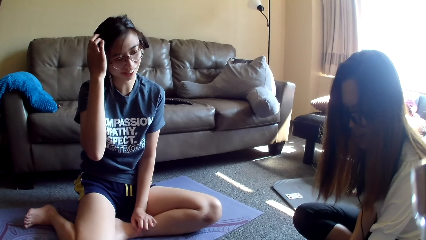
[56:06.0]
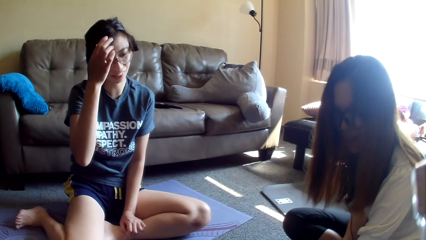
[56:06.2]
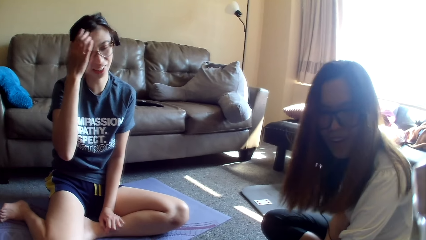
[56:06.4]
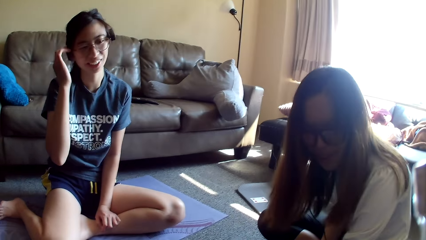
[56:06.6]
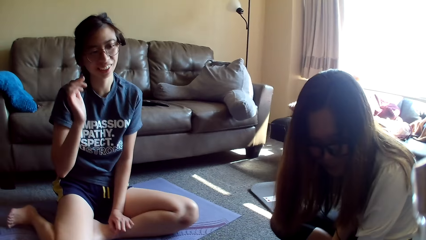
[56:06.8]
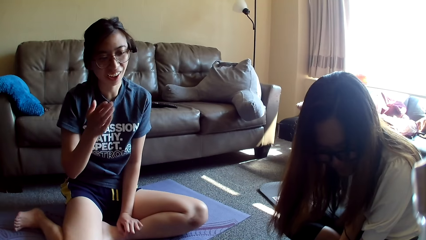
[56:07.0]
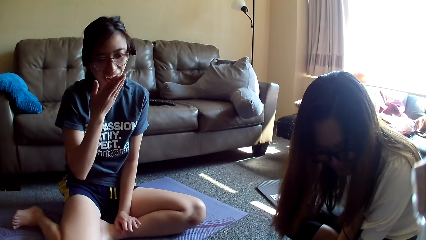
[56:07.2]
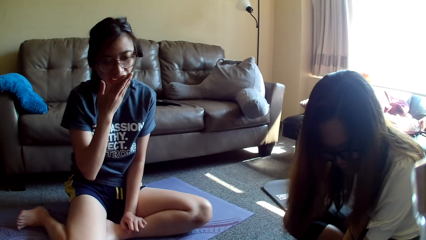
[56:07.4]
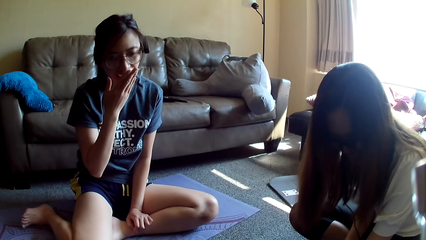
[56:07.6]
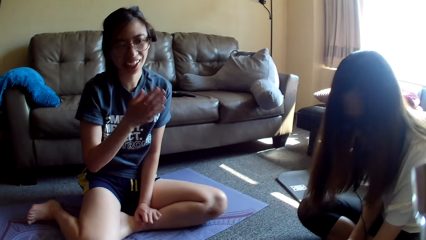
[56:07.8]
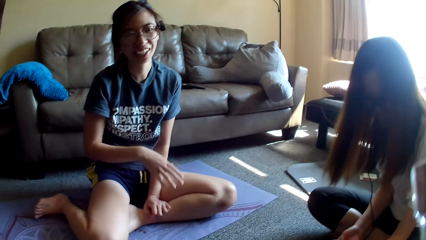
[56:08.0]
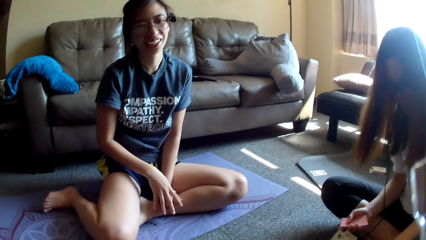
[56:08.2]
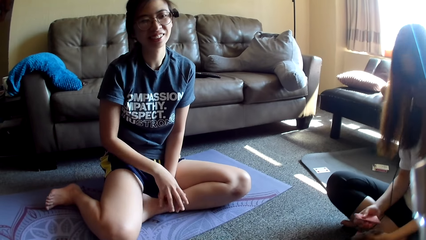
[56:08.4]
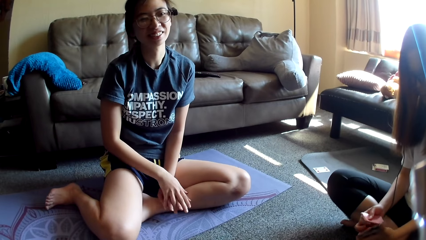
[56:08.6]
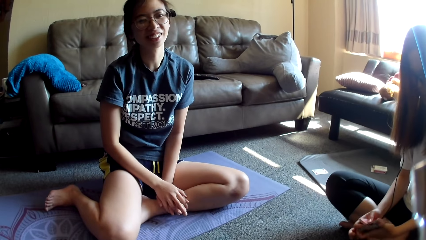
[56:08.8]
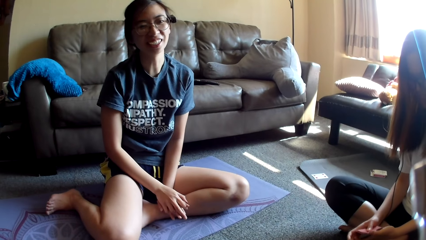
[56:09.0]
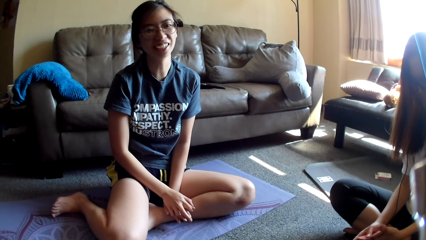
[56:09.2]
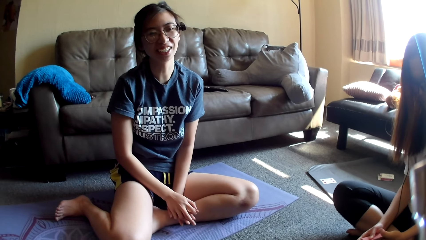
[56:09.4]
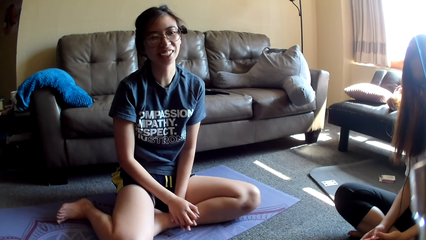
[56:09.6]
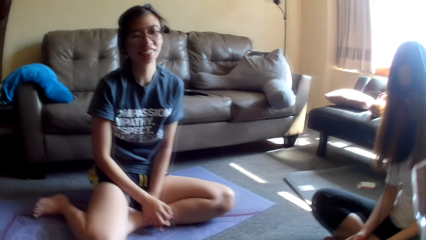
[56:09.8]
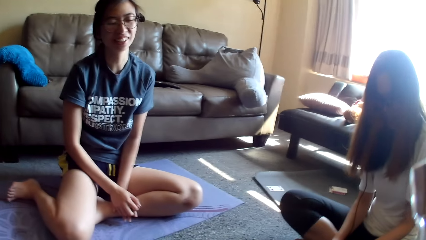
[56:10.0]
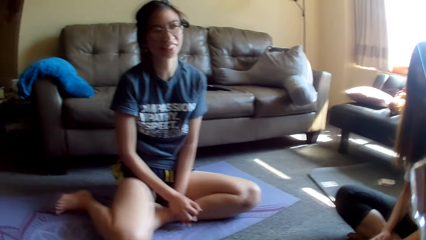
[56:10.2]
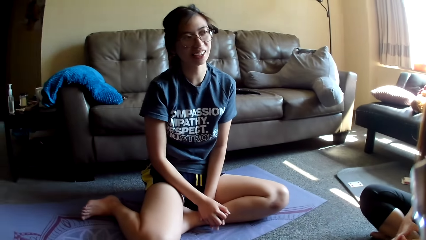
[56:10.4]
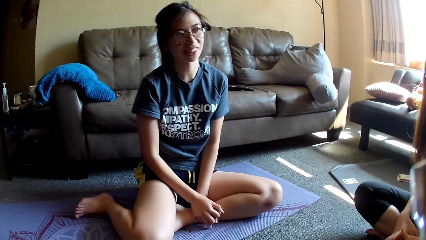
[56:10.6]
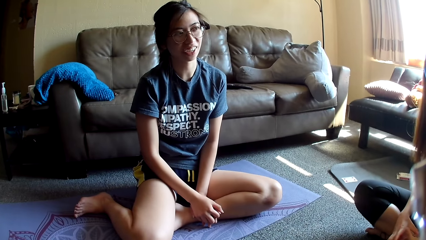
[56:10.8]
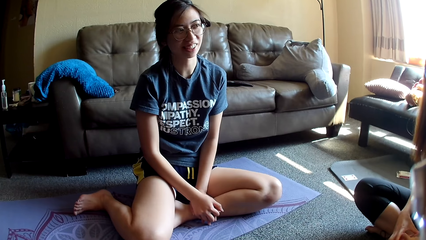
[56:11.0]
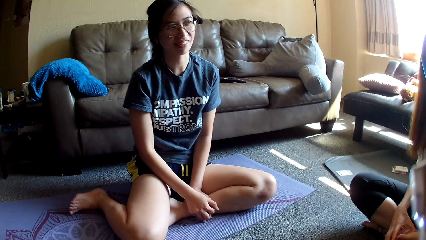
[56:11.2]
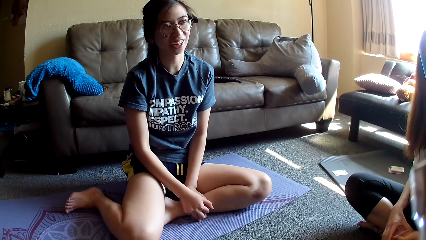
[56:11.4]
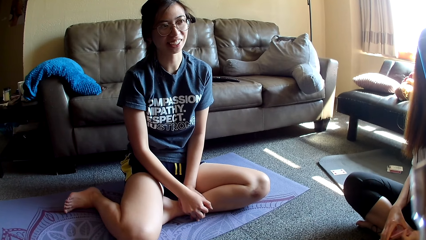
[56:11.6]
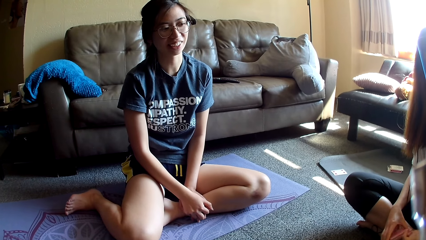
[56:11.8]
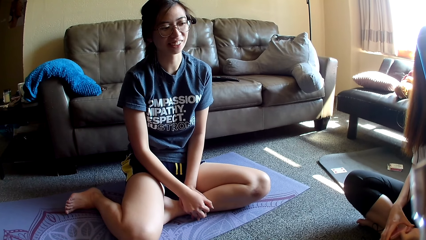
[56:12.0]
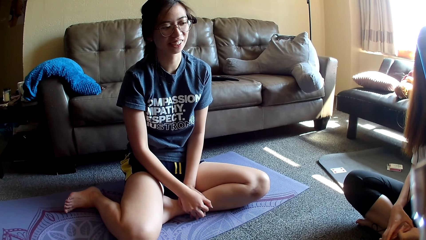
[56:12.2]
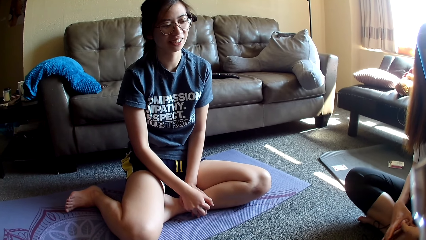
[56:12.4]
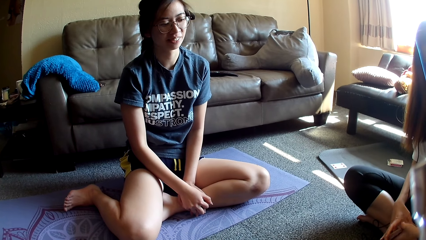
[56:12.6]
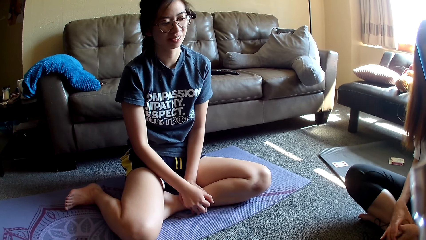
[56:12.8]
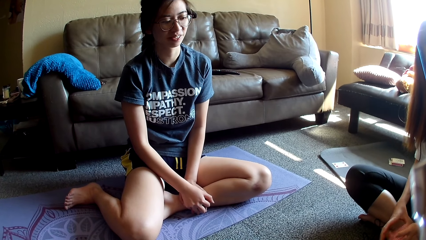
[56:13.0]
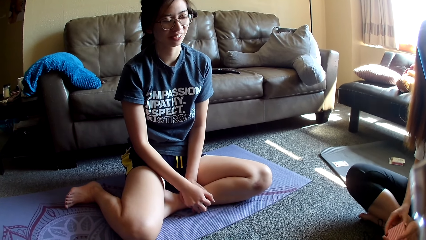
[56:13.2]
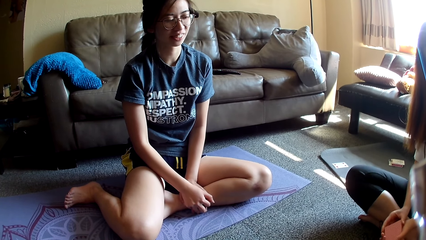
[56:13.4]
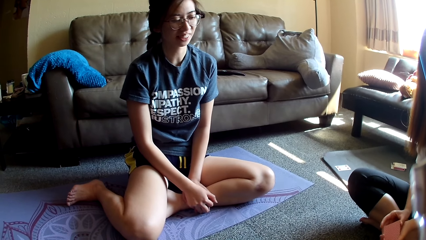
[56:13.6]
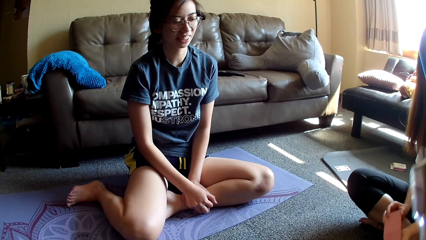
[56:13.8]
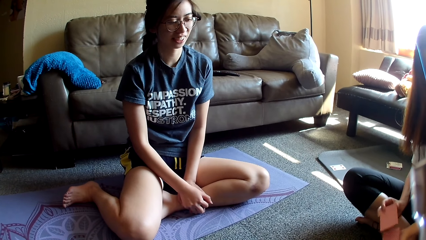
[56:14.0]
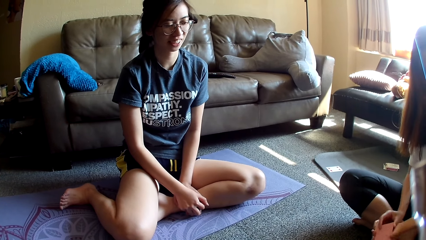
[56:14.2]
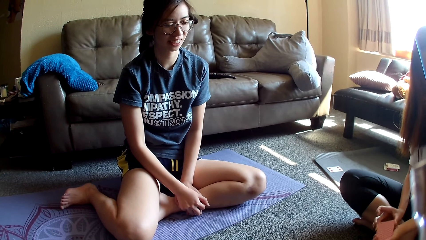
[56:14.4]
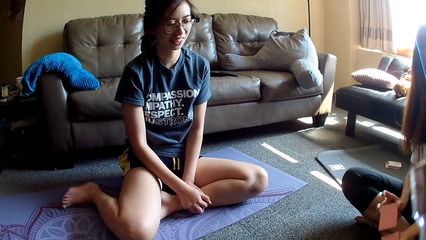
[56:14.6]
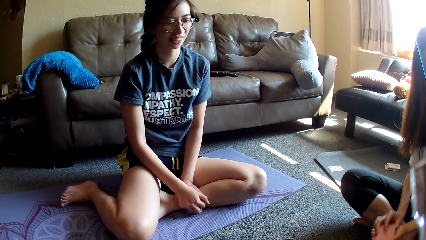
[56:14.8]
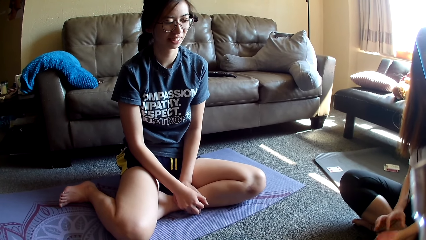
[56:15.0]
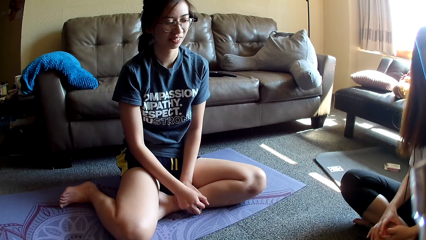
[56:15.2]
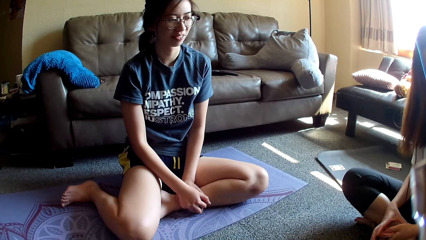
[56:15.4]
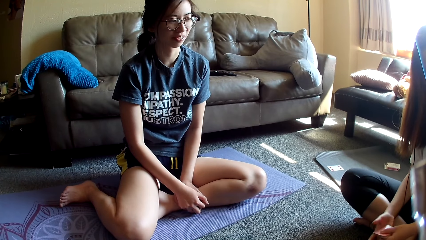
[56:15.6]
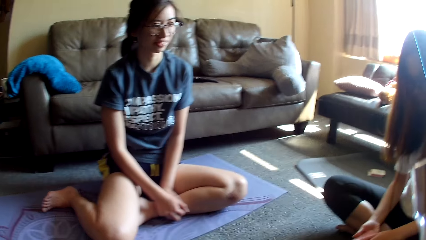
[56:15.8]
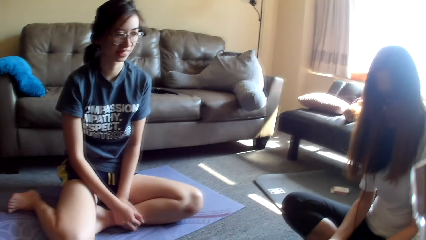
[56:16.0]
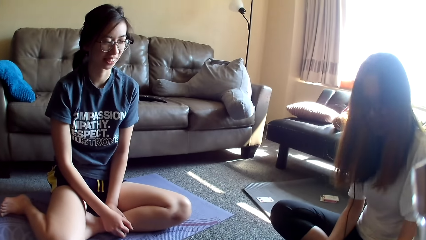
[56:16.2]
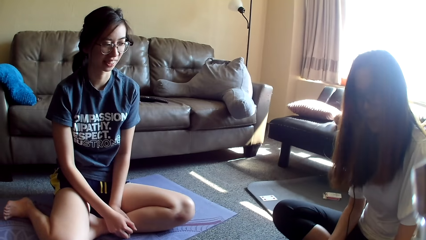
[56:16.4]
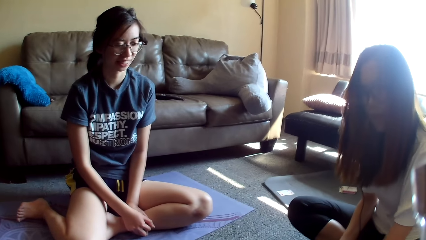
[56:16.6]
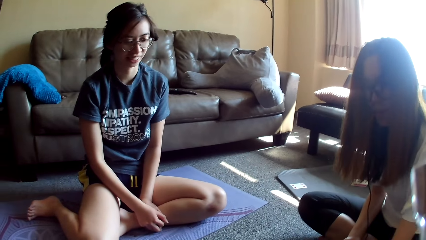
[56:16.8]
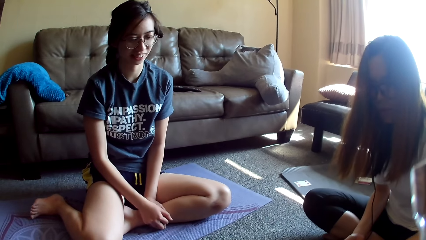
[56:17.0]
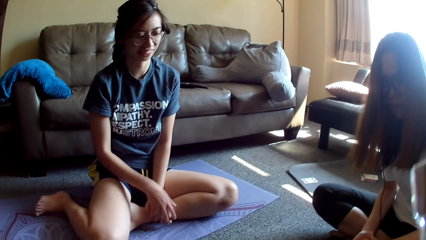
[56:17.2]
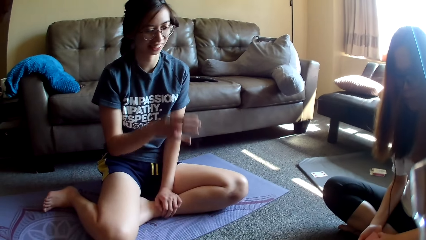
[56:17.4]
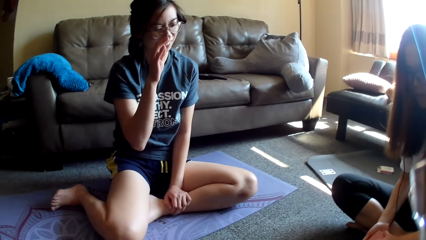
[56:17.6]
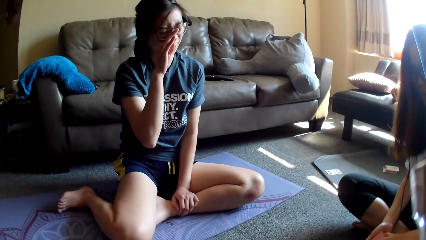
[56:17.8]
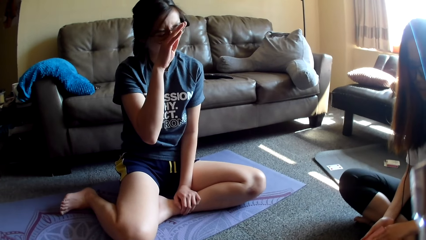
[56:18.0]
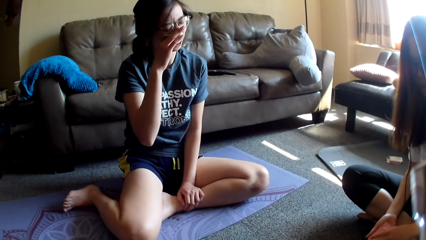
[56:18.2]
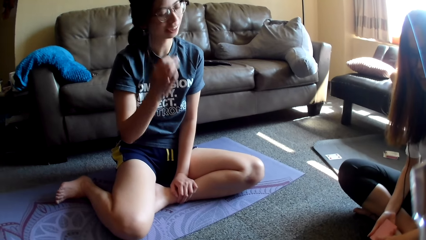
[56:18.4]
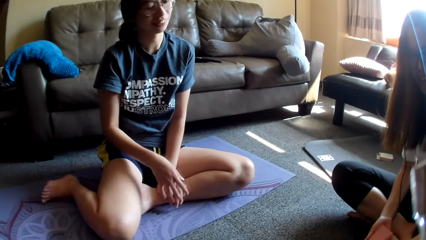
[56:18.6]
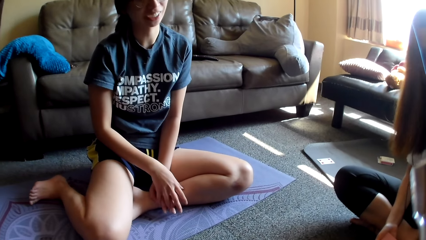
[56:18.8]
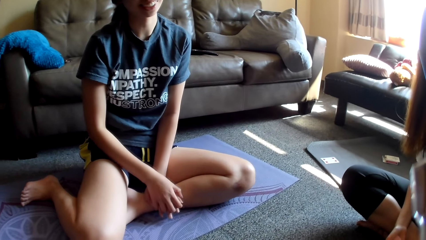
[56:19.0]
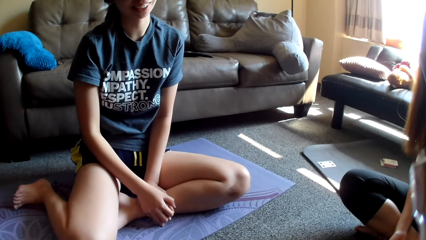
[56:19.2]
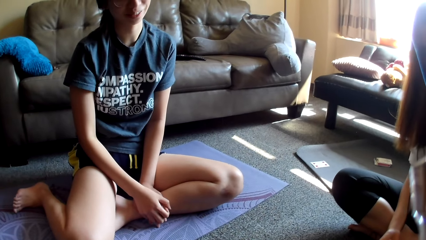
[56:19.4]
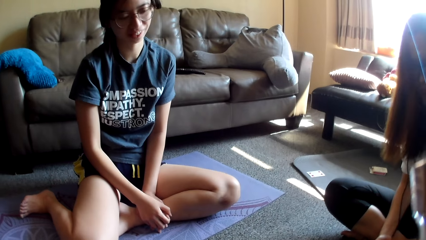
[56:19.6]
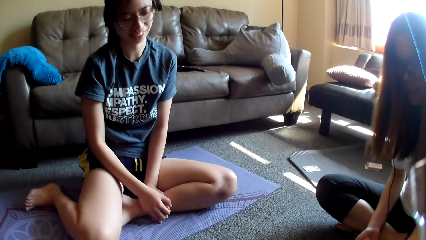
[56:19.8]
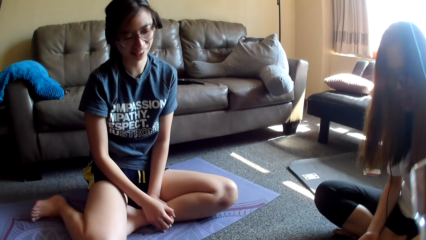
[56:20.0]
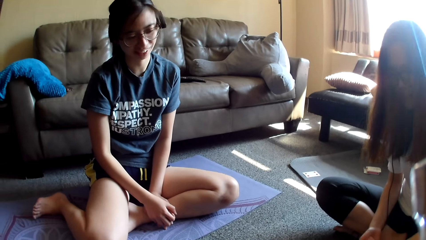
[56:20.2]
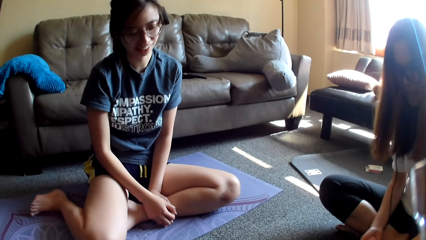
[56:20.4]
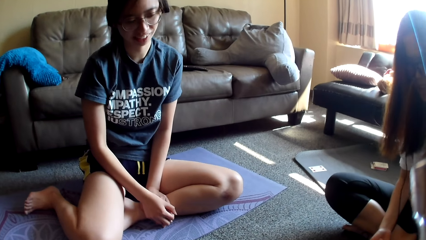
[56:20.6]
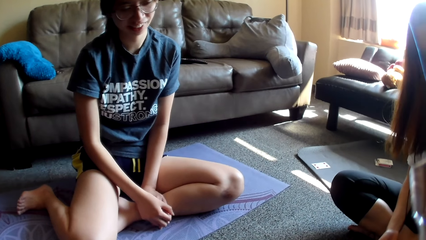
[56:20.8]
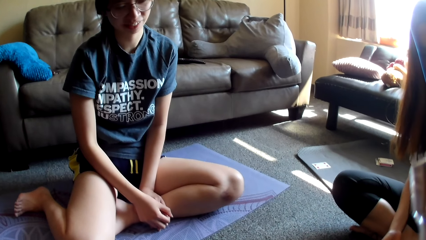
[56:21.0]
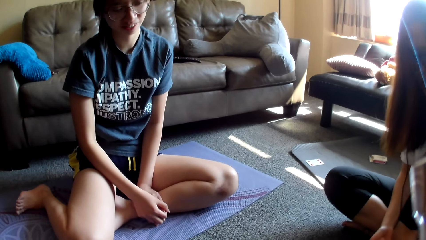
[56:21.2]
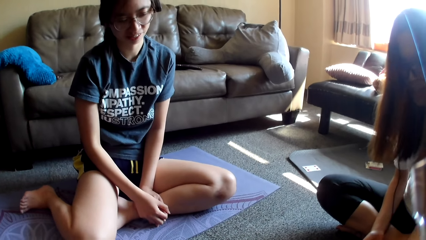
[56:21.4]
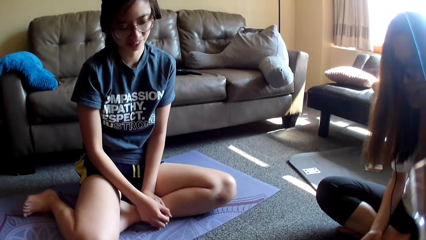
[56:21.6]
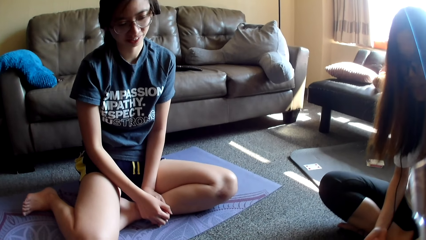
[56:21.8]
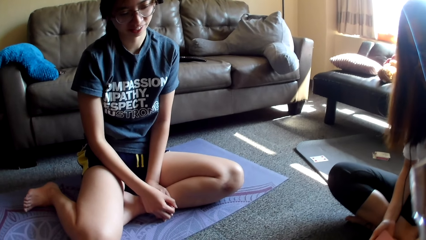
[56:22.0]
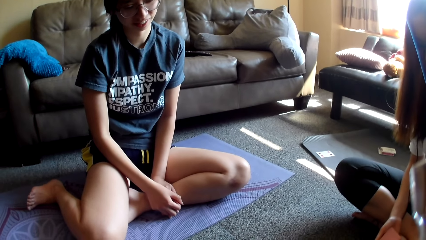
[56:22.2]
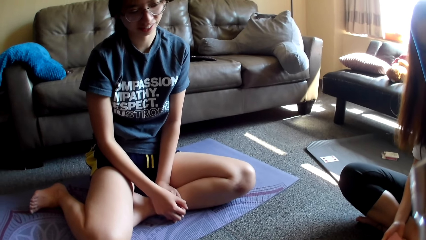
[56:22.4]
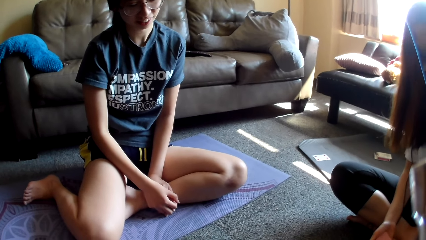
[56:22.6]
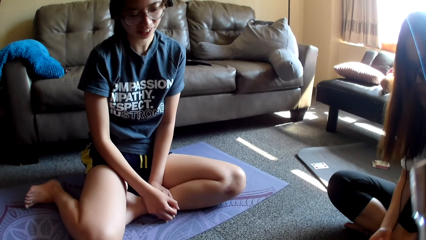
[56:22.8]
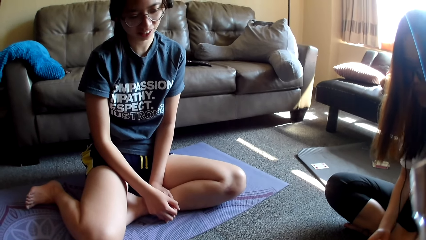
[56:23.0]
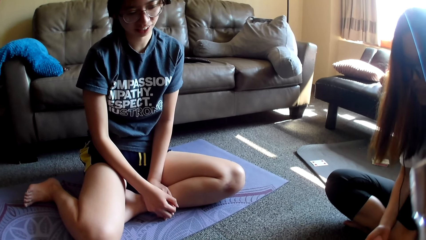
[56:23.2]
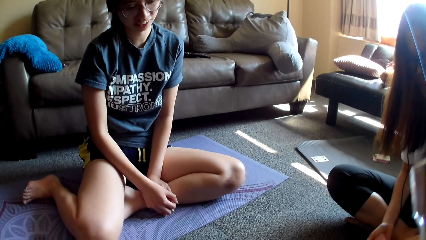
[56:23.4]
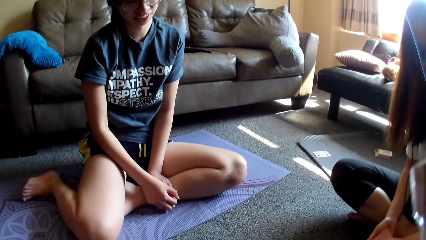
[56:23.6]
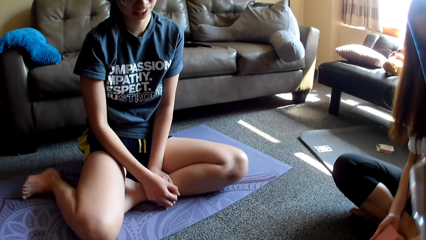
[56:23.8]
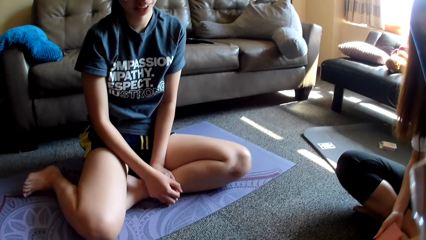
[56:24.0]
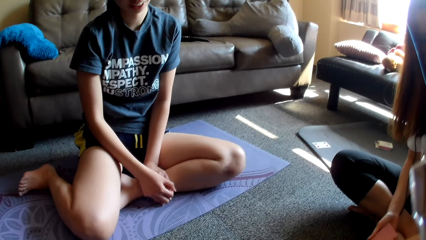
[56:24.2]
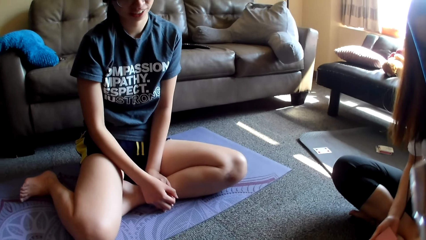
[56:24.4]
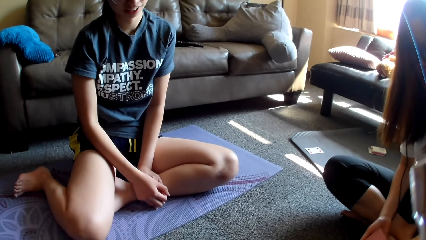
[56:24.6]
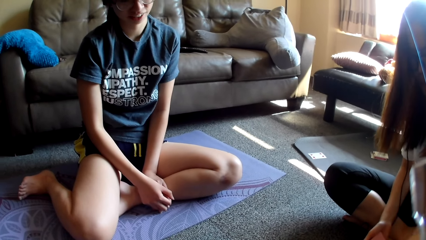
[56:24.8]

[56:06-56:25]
A lady leans forward. Another lady moves the hair, touches her mouth, covers the mouth with a hand and crosses hands. The first lady touches cards, puts the cards together and runs the cards. The camera wearer looks around. The first lady mixes the cards and places the cards on the floor. The other lady rubs the face. The first lady holds the cards. The other lady crosses hands. The first lady drops the cards, swings around and divides the cards.
